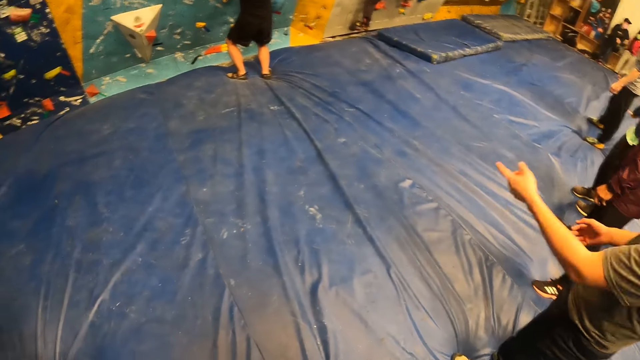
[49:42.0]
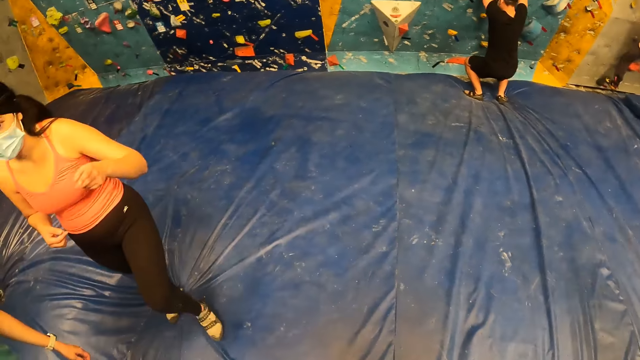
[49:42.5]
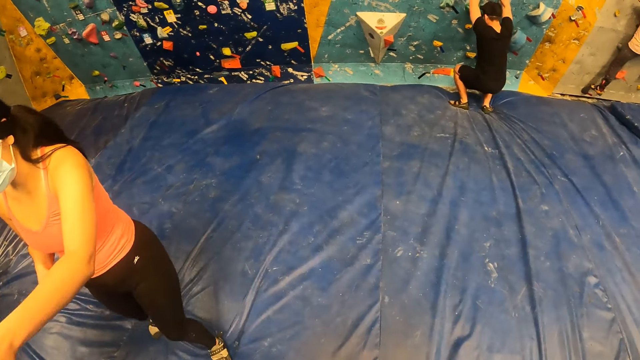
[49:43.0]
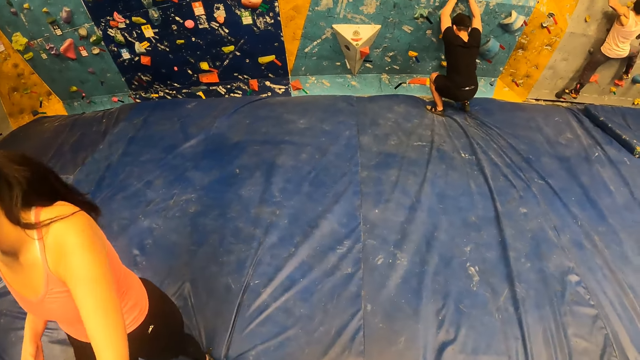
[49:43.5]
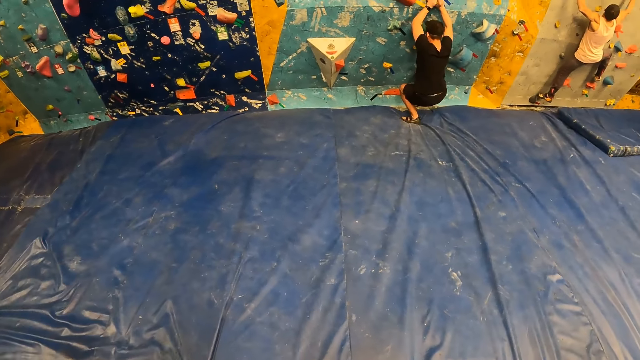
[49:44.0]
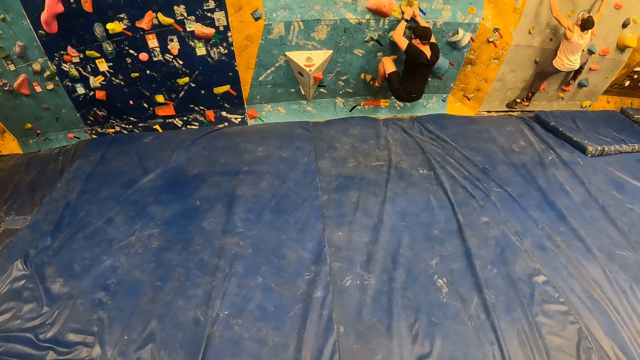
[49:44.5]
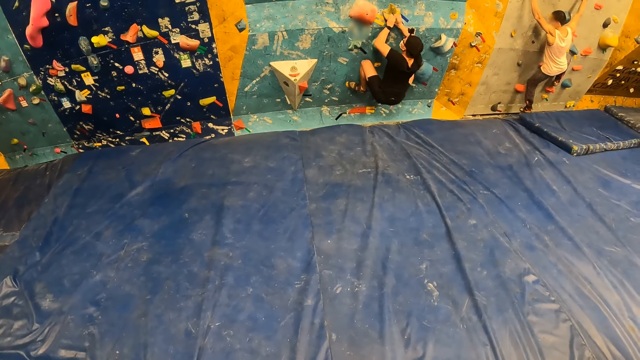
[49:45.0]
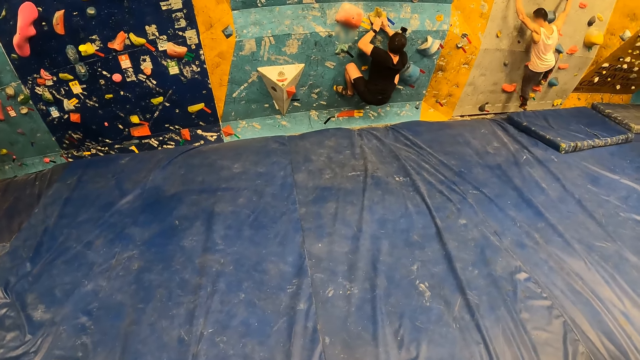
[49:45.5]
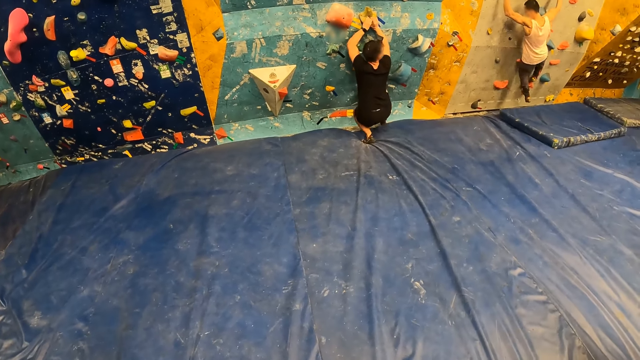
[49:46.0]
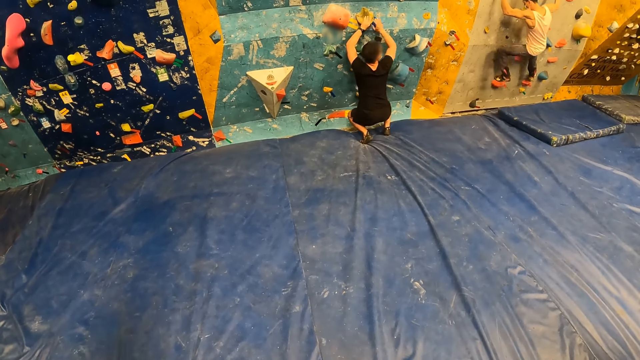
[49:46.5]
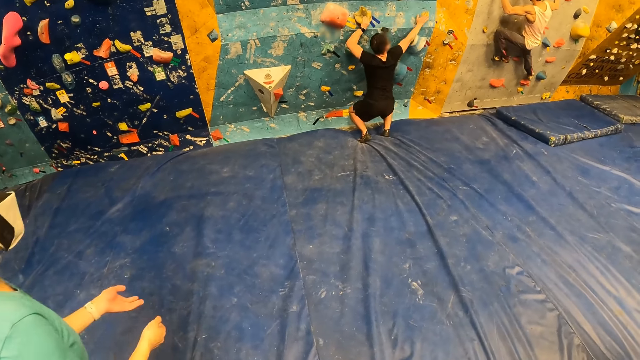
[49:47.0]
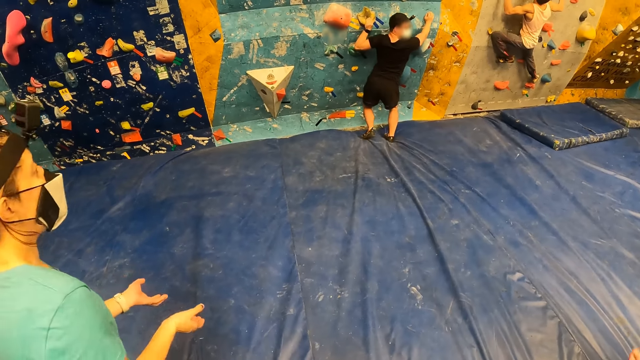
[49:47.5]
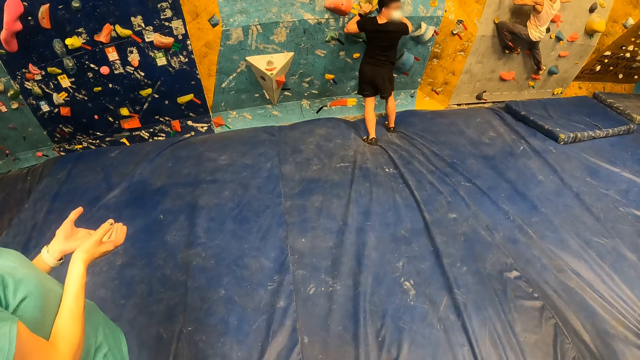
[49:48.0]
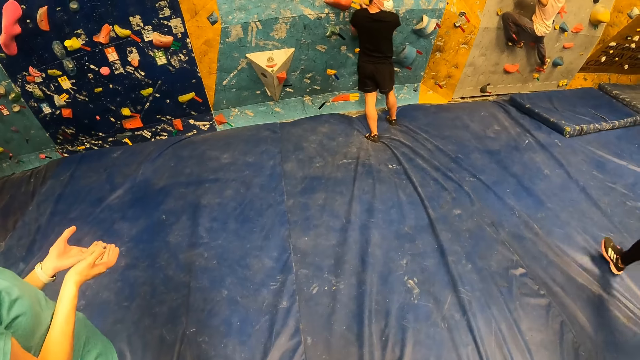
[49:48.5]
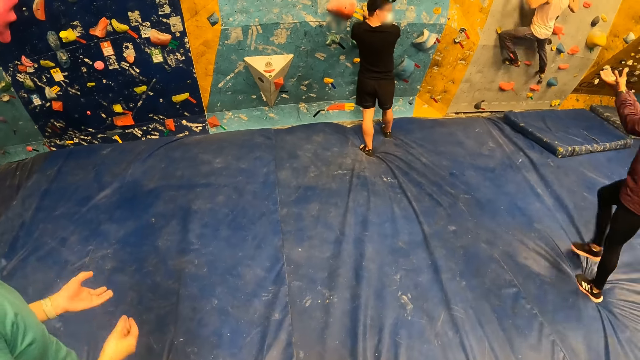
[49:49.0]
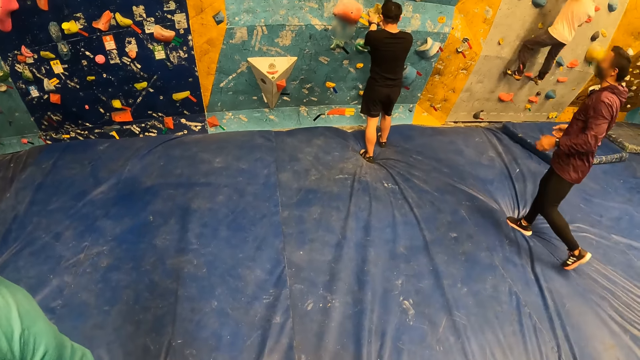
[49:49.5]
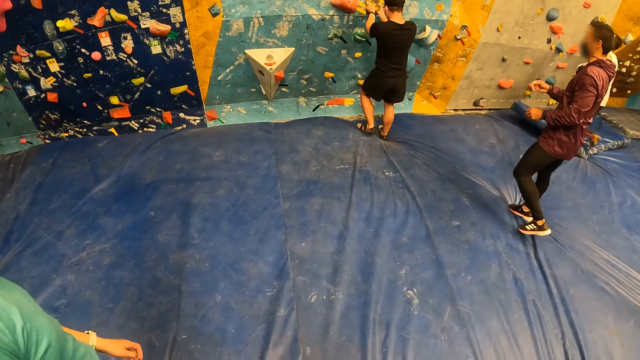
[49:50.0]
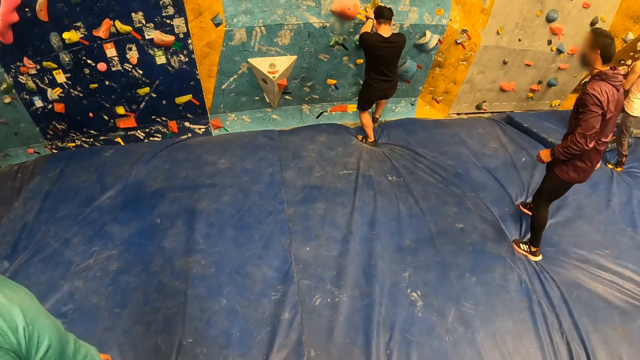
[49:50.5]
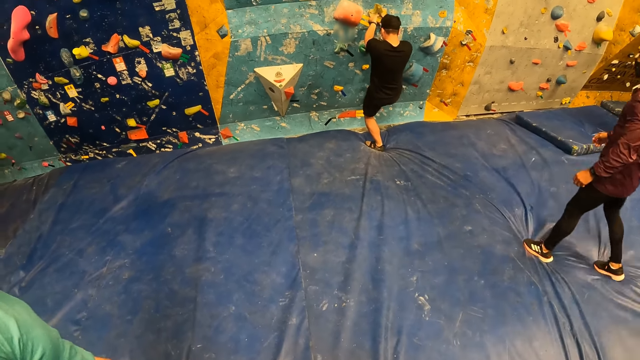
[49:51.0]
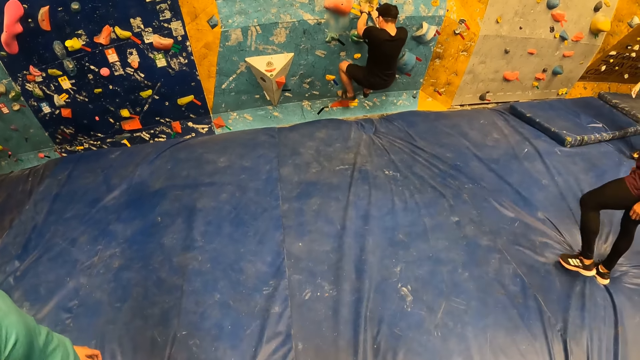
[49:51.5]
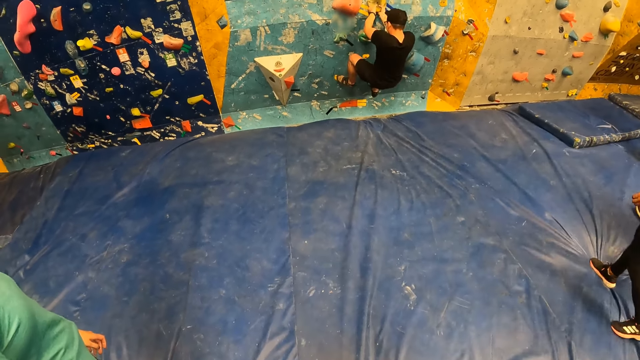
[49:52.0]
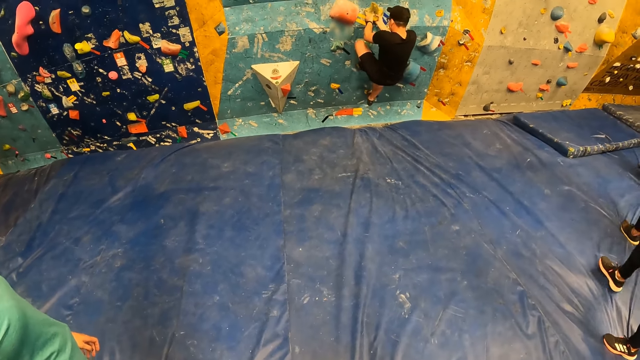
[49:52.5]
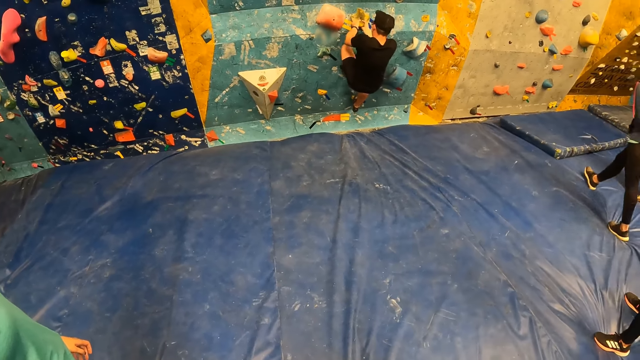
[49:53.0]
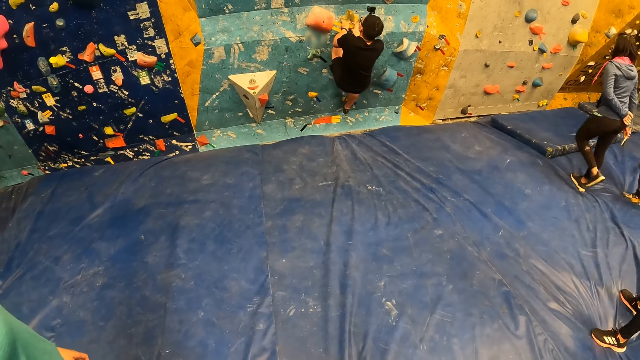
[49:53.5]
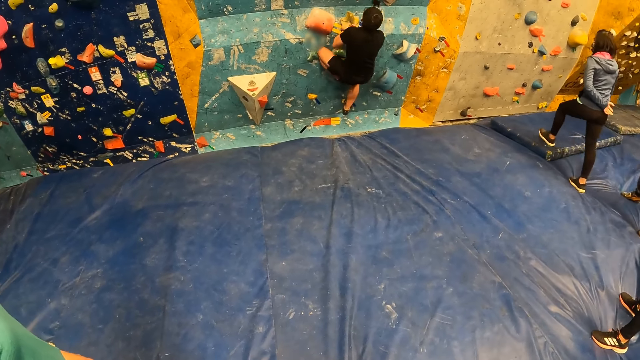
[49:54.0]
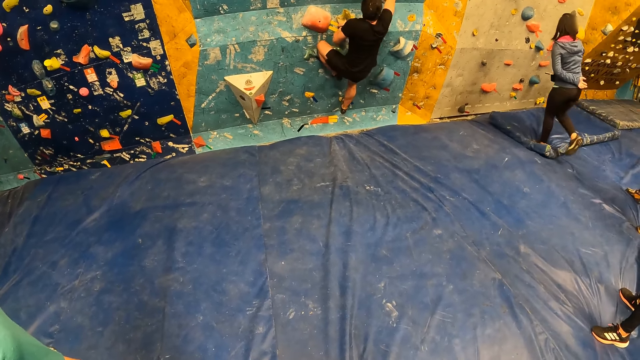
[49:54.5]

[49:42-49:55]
The man touches a climb hold on the bouldering wall with his right hand. Another man falls from the bouldering wall. The first man climbs the bouldering wall with his hands.

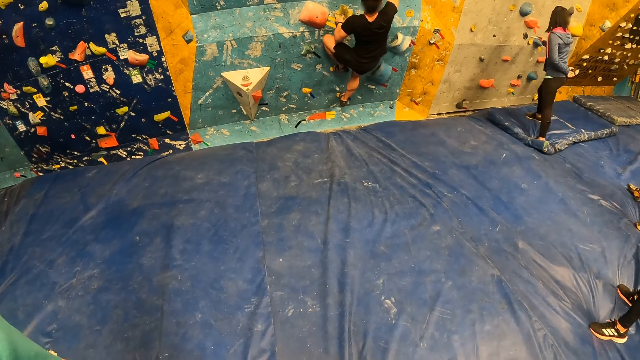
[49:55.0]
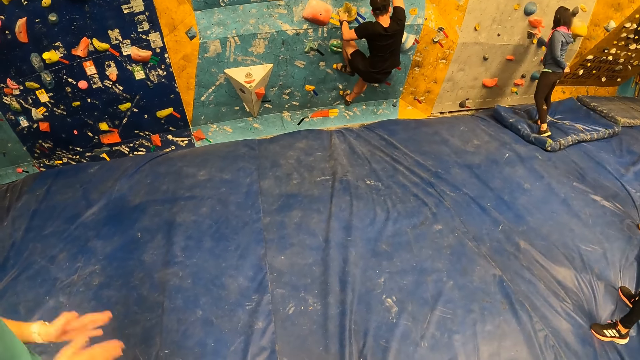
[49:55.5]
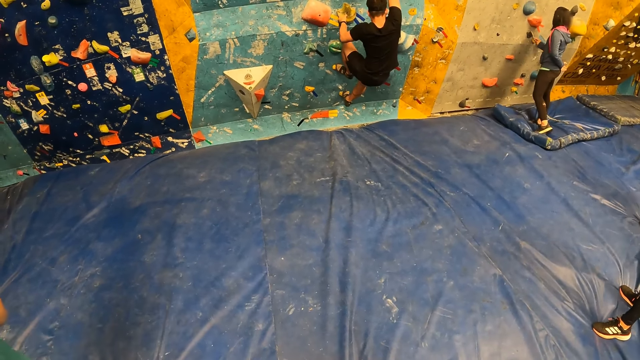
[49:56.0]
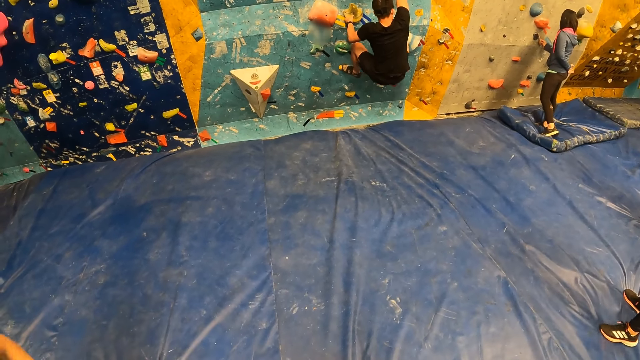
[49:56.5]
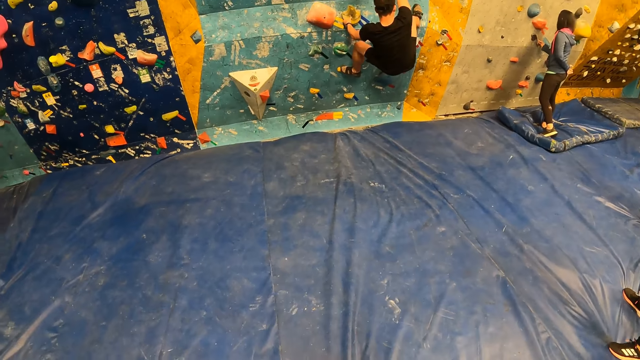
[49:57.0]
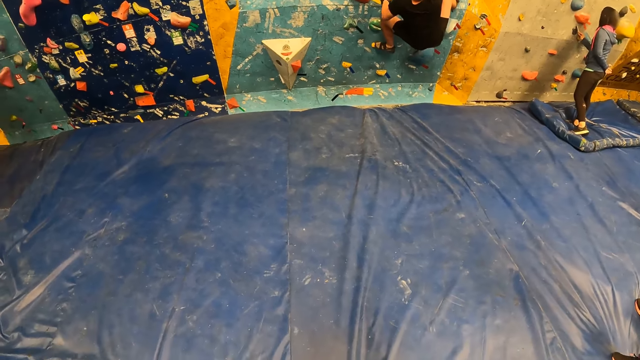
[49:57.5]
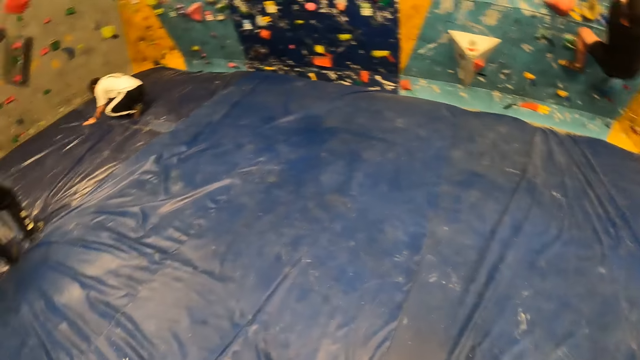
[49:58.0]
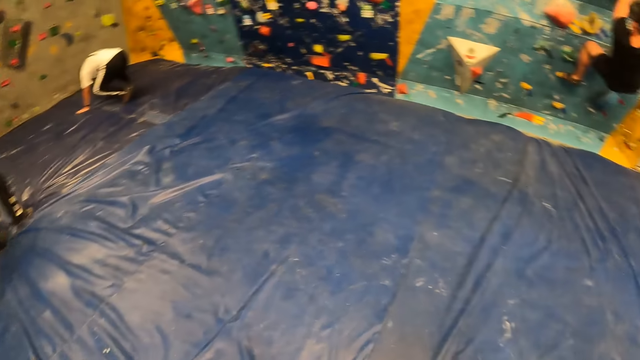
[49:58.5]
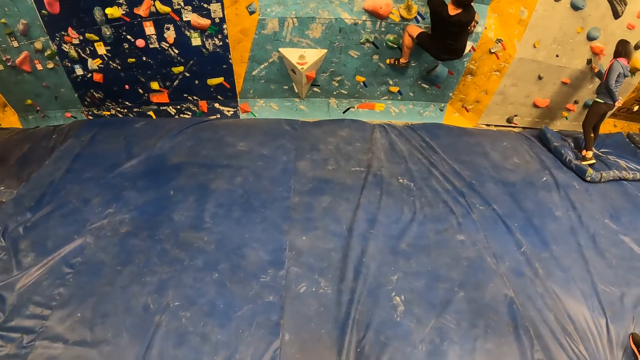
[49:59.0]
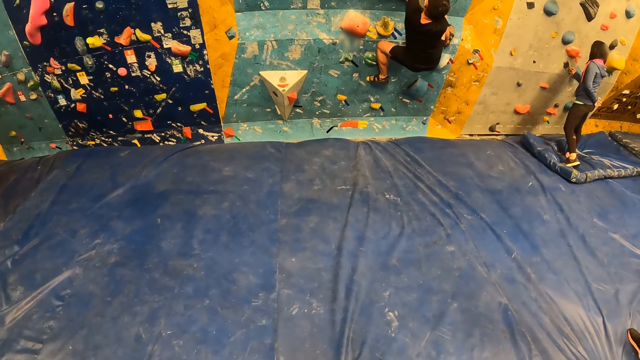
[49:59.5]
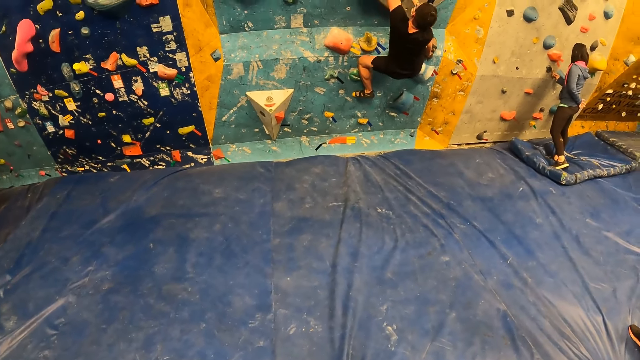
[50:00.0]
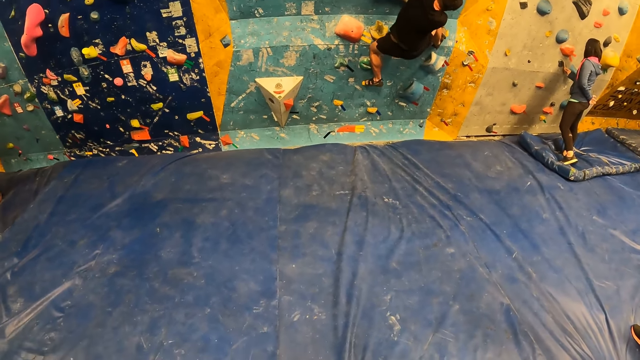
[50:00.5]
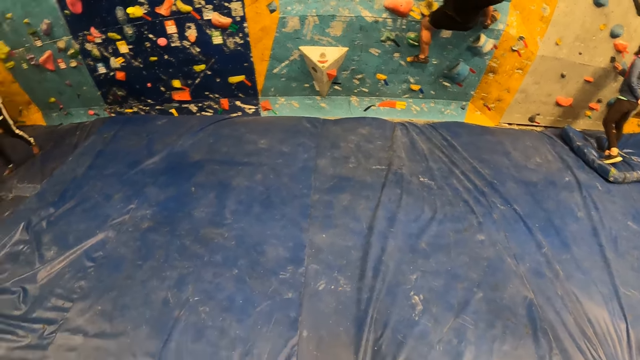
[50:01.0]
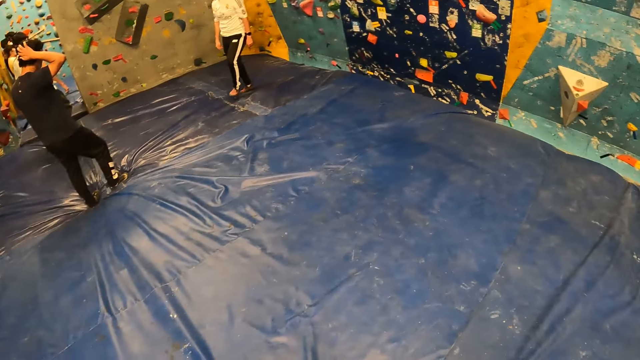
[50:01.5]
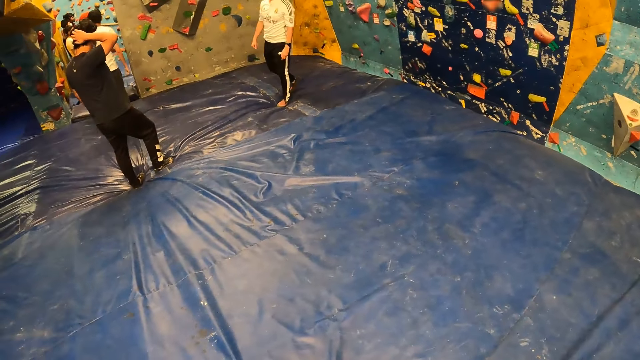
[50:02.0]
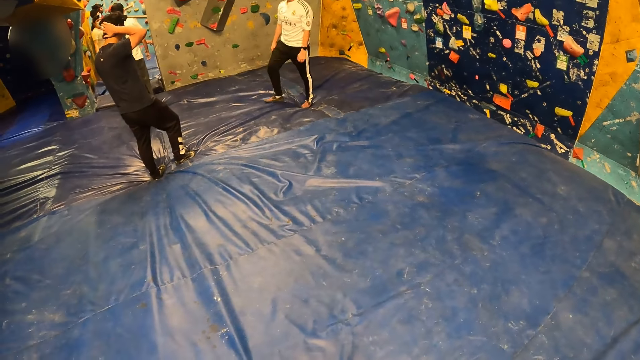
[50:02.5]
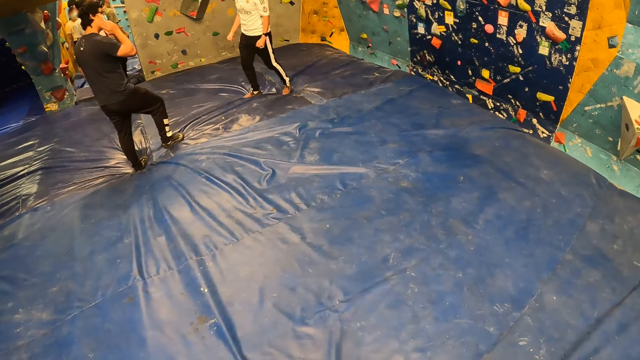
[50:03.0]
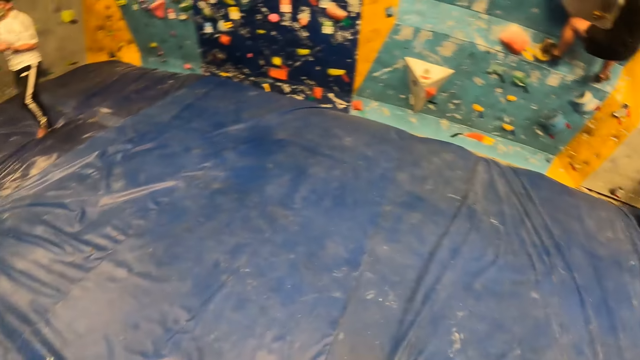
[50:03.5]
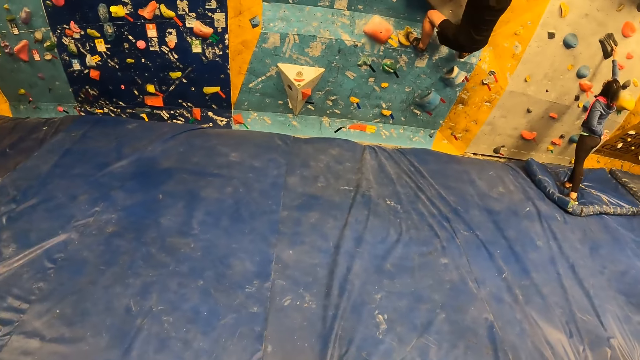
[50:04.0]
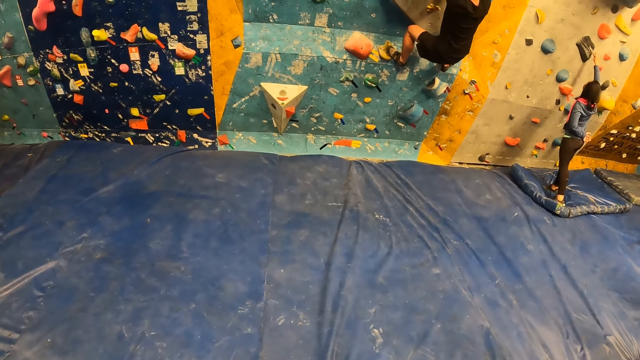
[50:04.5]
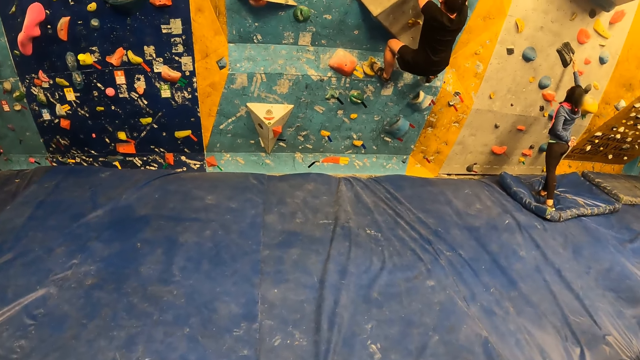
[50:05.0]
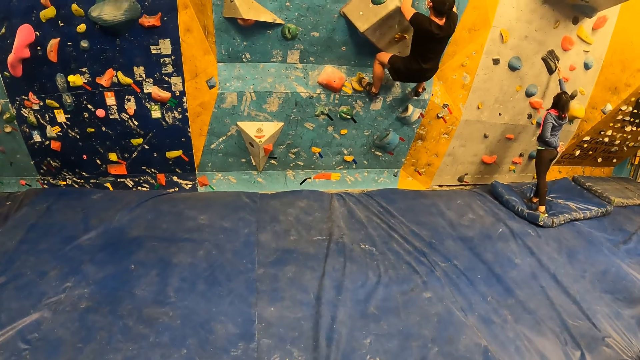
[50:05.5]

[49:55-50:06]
A woman cleans the climb hold on the bouldering wall with a brush in her right hand. She cleans the climb hold on the bouldering wall with the brush in her right hand again.
